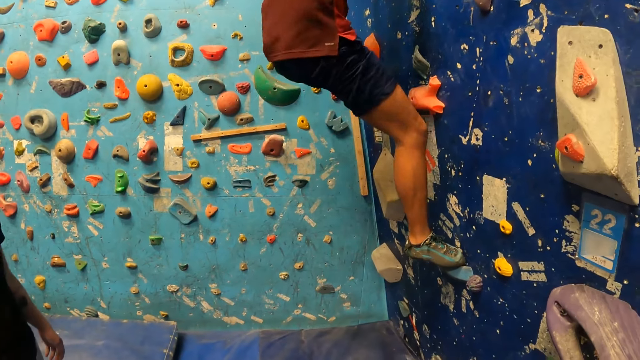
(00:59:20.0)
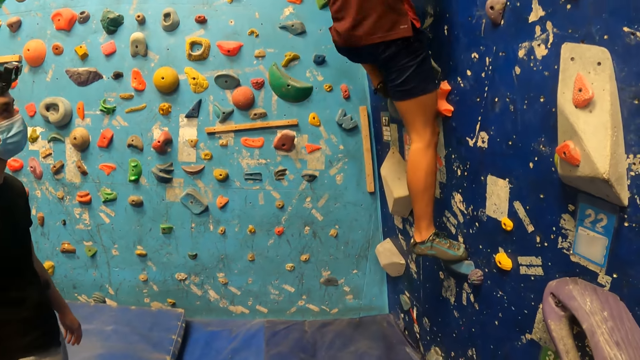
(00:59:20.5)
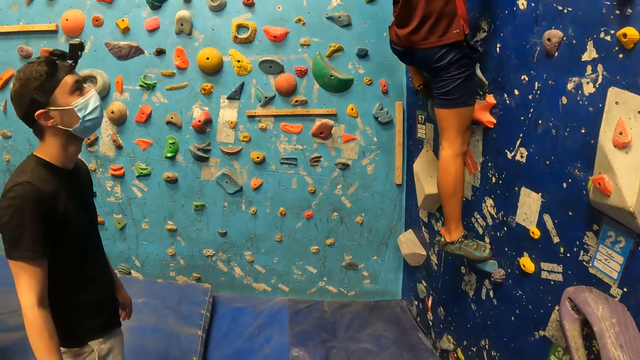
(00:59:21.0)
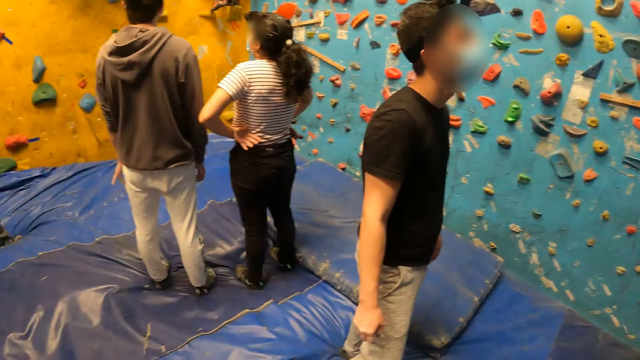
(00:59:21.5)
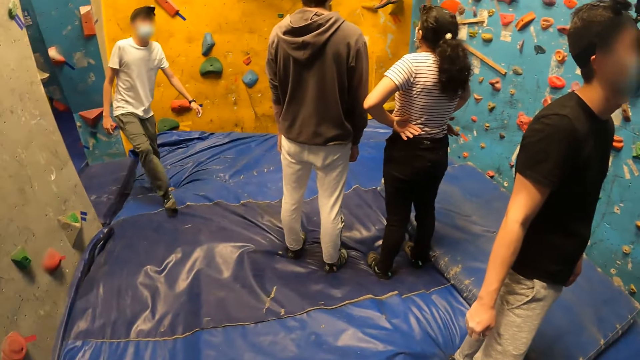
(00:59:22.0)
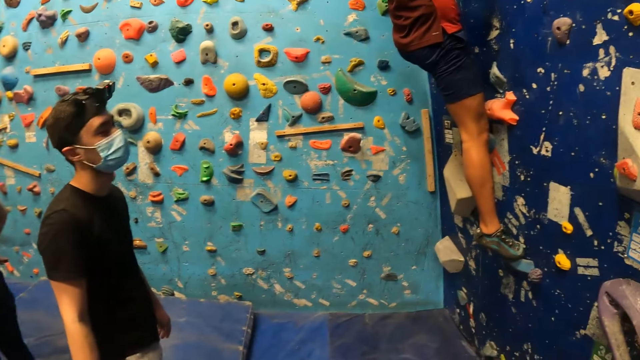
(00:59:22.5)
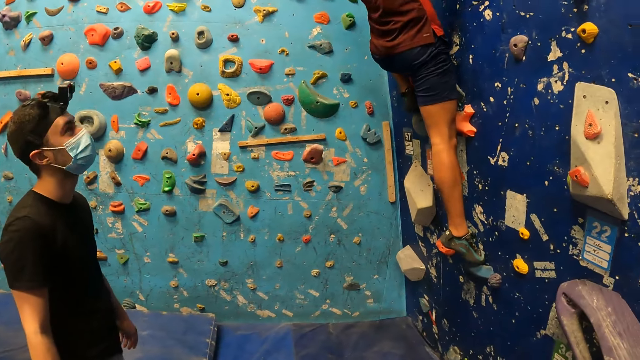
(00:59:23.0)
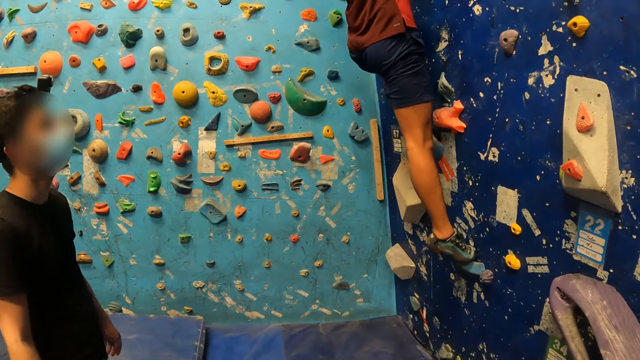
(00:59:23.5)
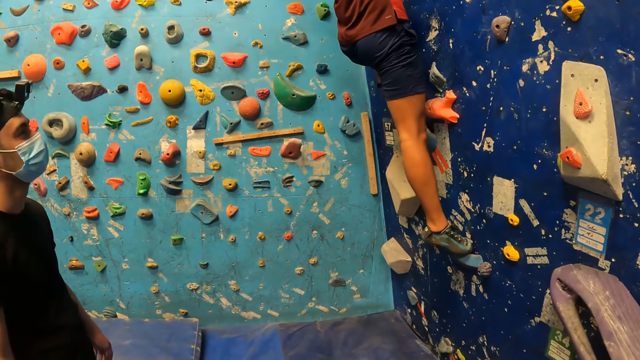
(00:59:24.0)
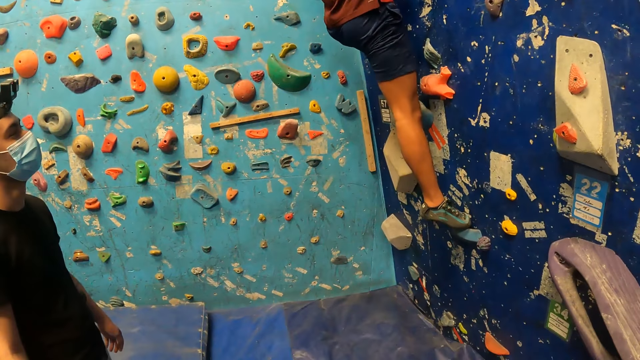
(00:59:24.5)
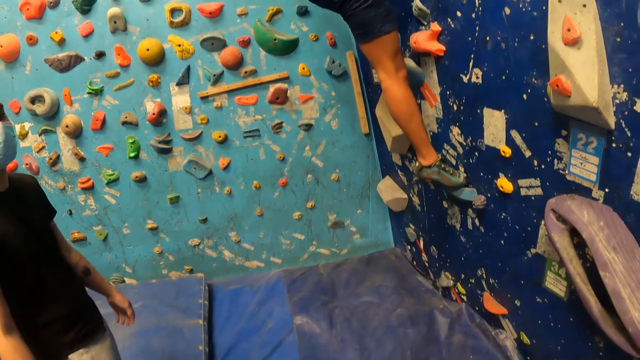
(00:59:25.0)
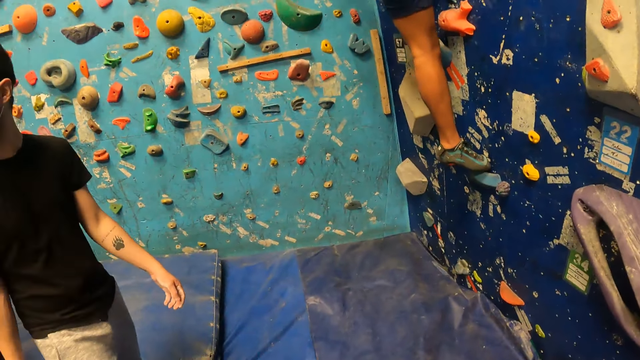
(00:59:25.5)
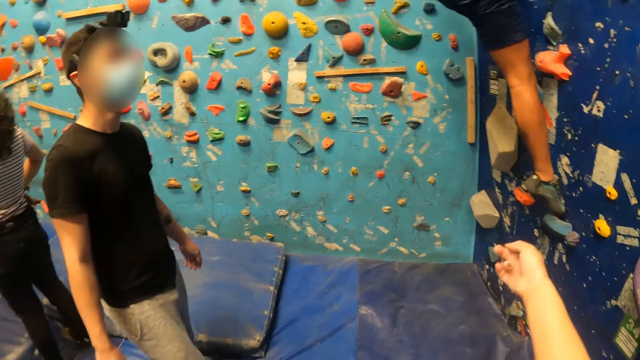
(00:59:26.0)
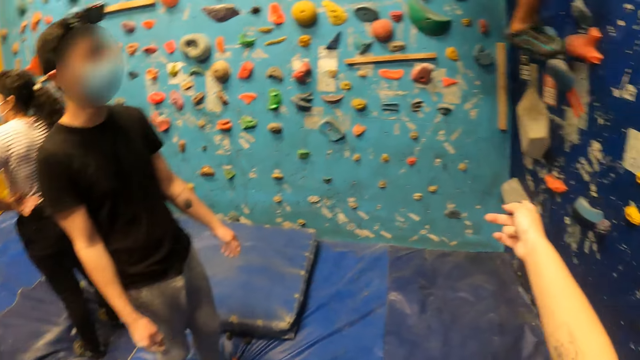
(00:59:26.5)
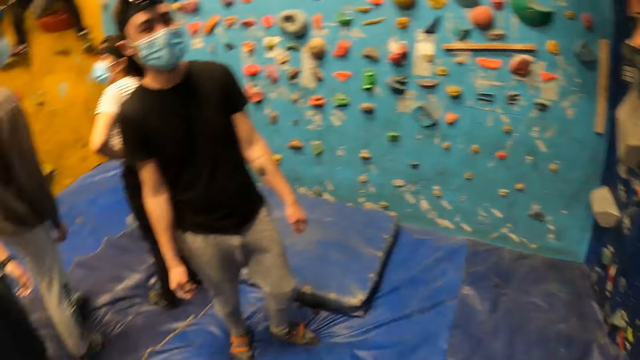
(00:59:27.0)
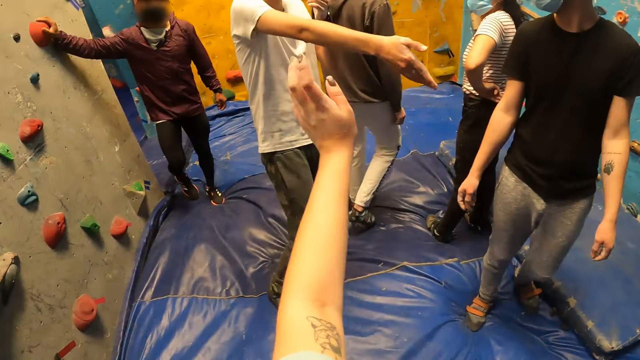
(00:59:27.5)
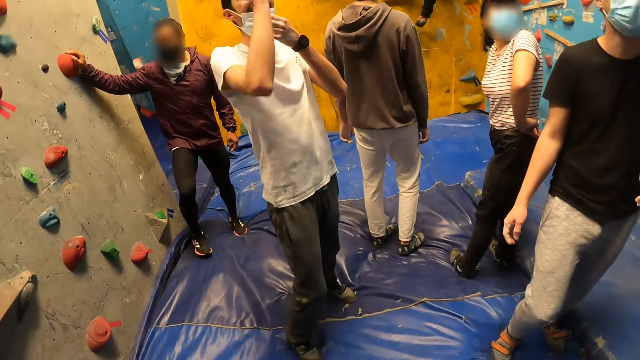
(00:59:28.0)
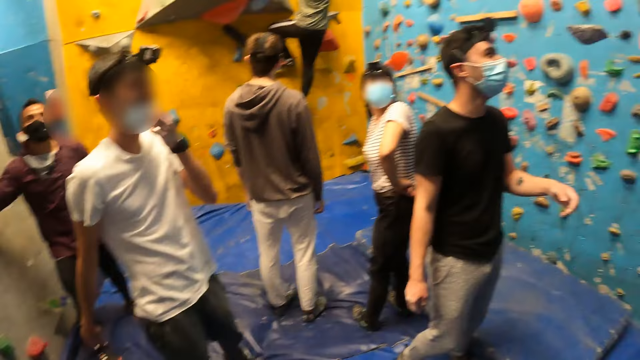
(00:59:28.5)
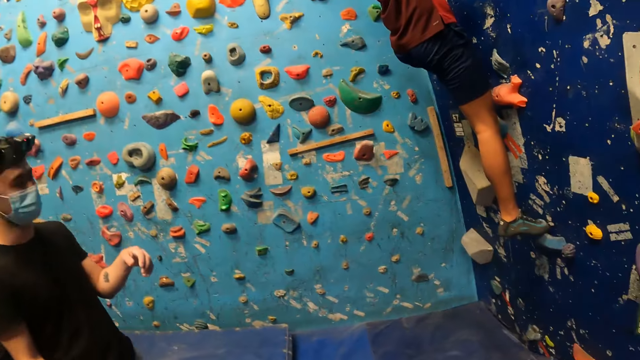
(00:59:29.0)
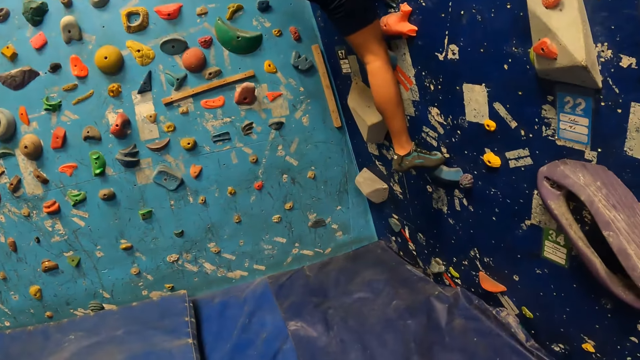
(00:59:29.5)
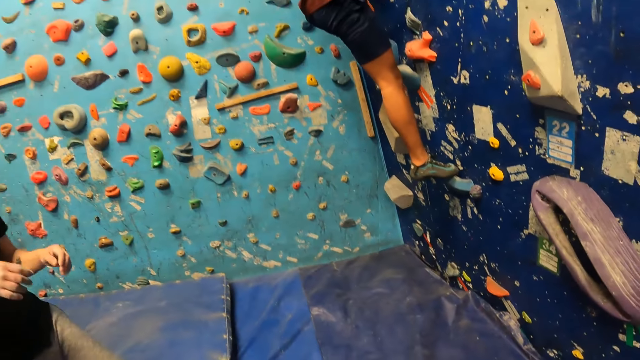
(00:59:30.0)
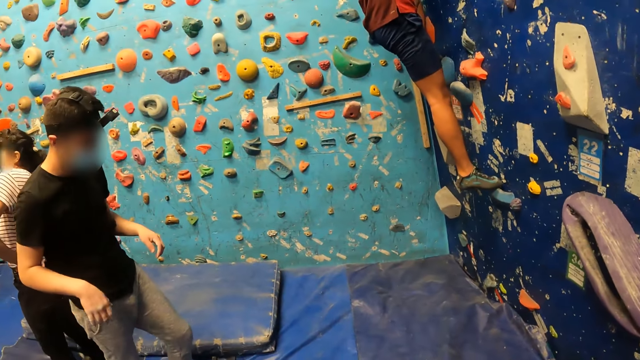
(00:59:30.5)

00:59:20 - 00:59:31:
The camera wearer looks round the room. A person turns round. The camera wearer points at the wall. They look round the room. Another person holds a grip. Another person holds her waist. Another person touches the head.

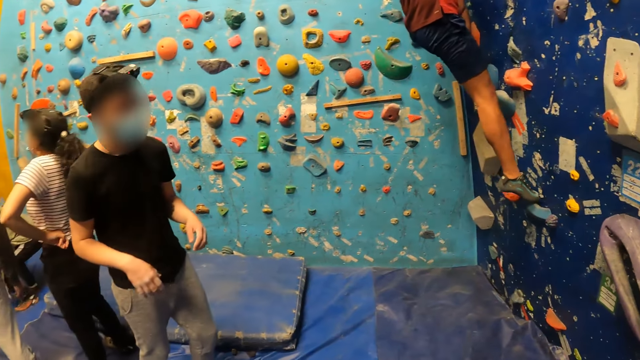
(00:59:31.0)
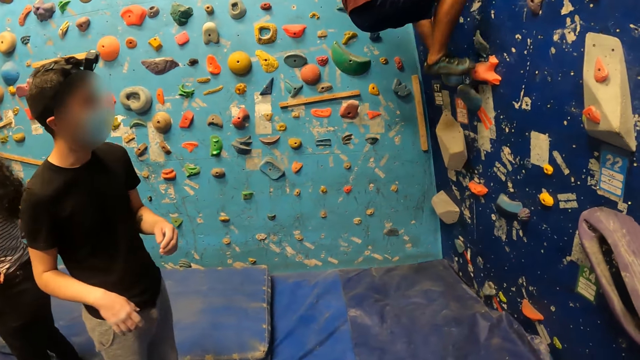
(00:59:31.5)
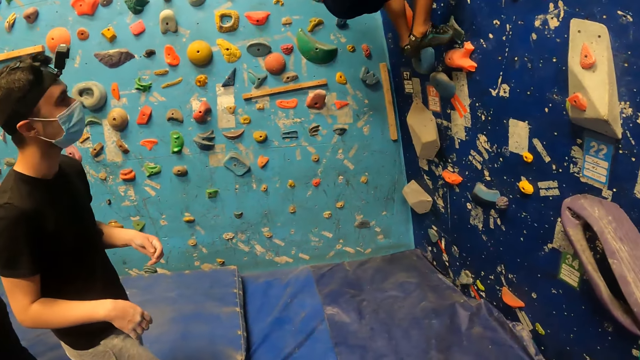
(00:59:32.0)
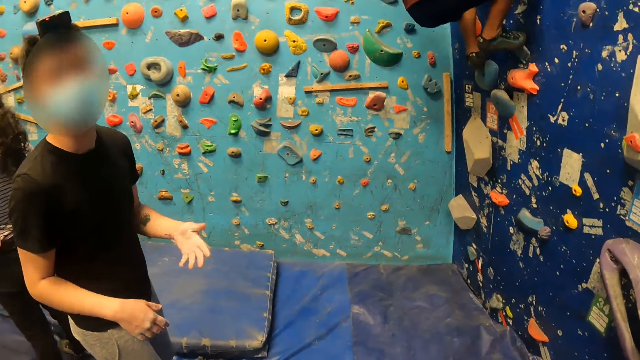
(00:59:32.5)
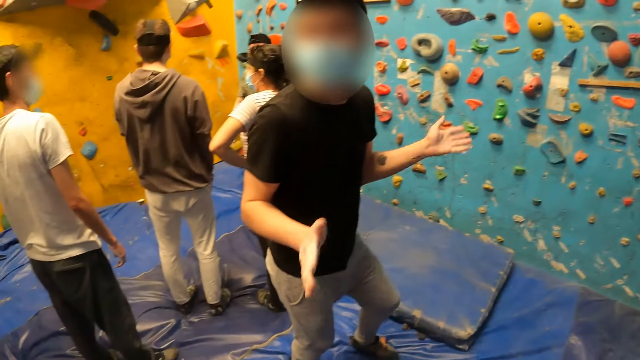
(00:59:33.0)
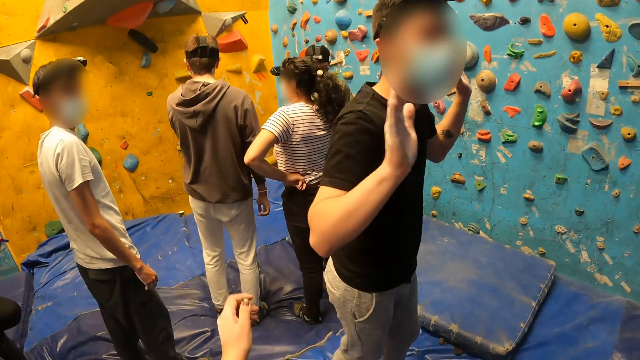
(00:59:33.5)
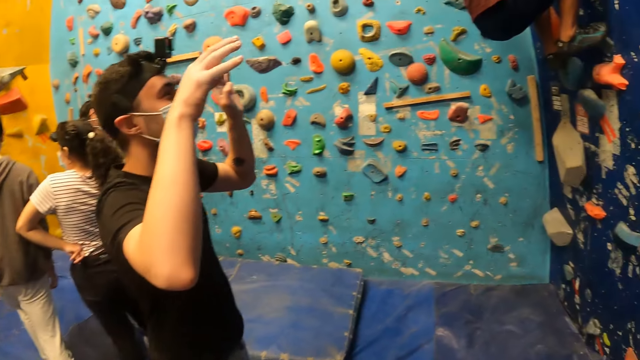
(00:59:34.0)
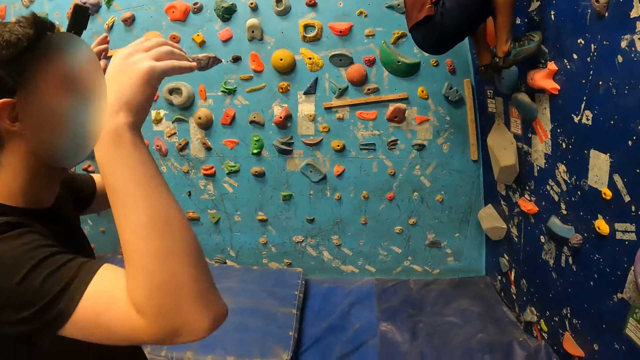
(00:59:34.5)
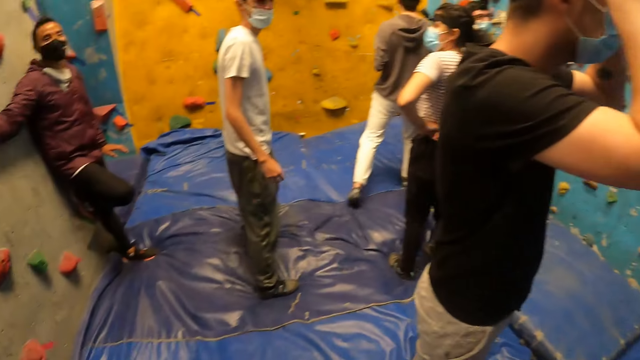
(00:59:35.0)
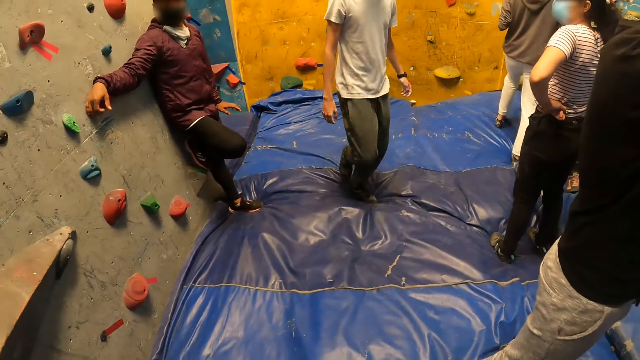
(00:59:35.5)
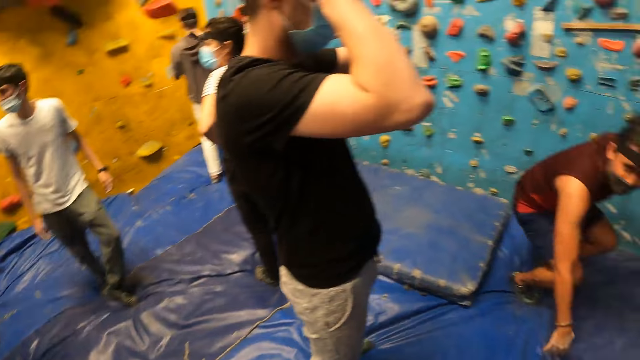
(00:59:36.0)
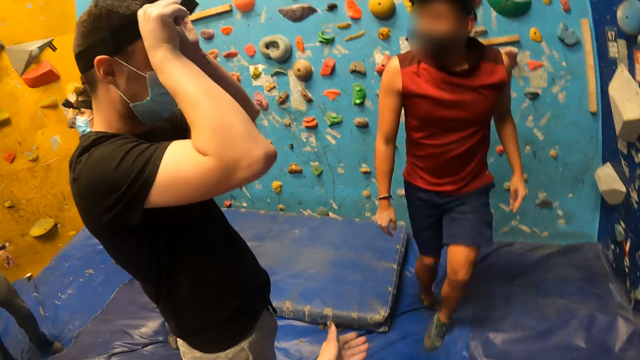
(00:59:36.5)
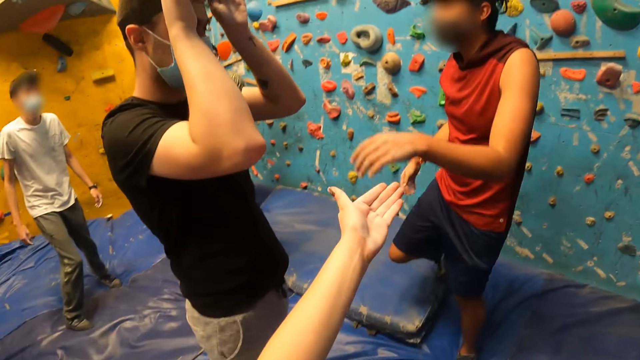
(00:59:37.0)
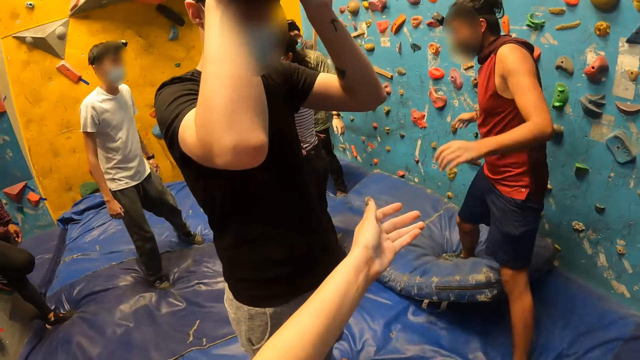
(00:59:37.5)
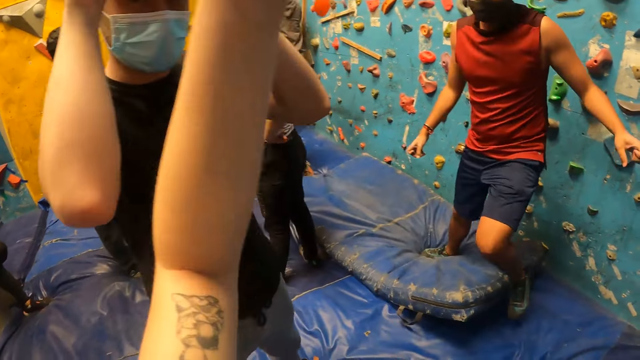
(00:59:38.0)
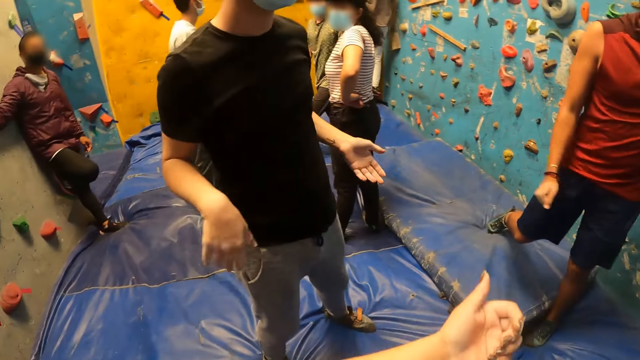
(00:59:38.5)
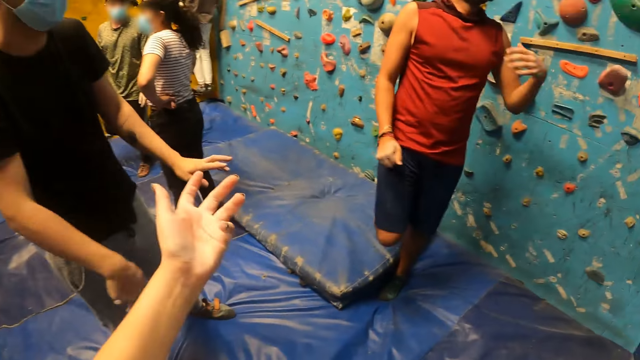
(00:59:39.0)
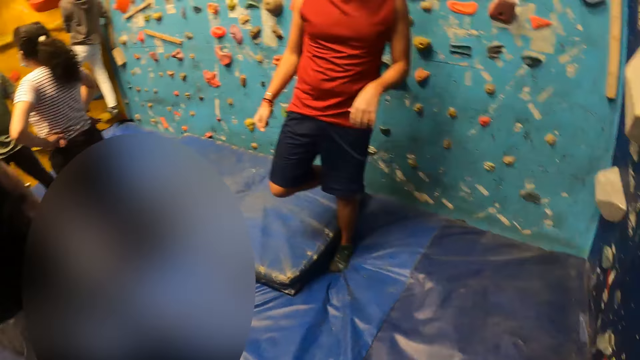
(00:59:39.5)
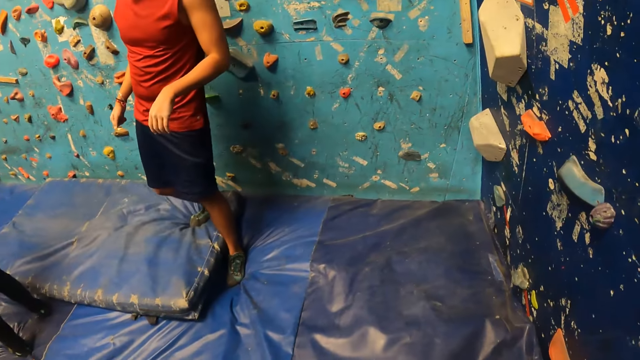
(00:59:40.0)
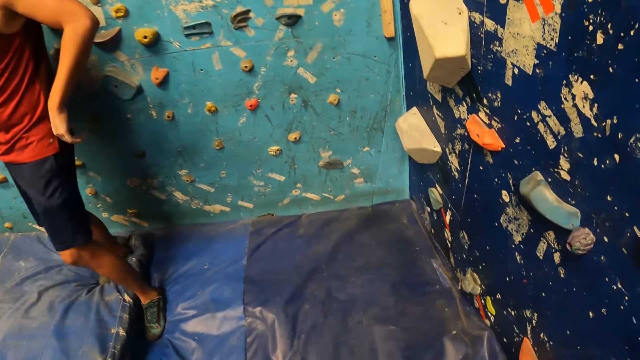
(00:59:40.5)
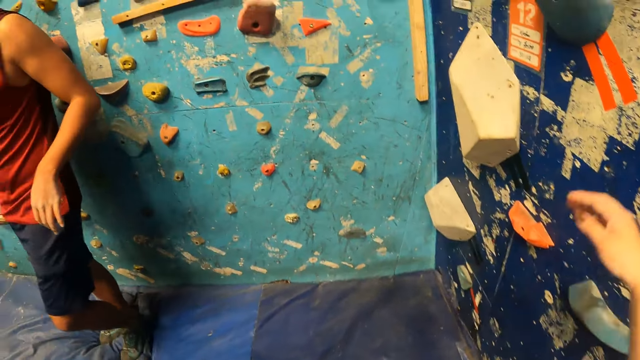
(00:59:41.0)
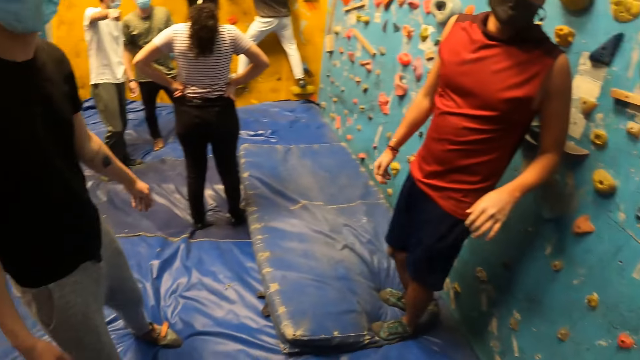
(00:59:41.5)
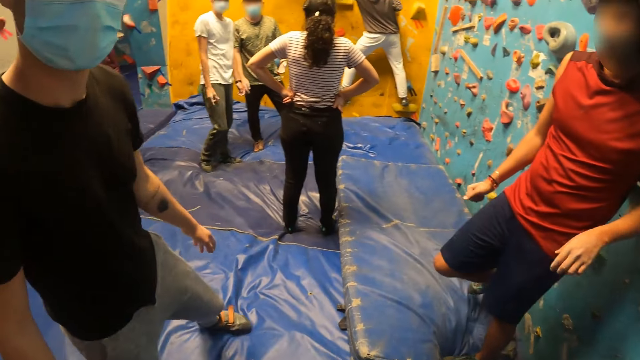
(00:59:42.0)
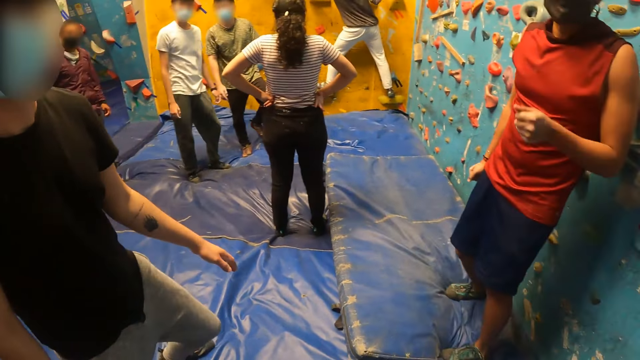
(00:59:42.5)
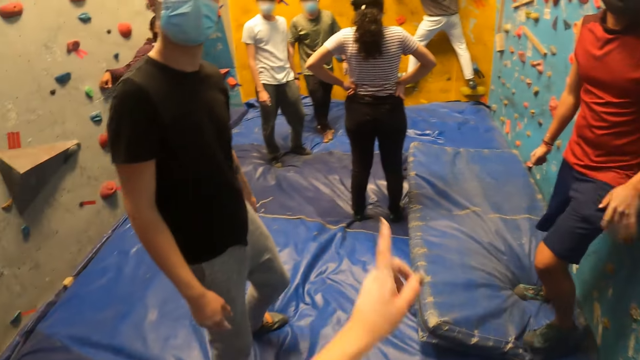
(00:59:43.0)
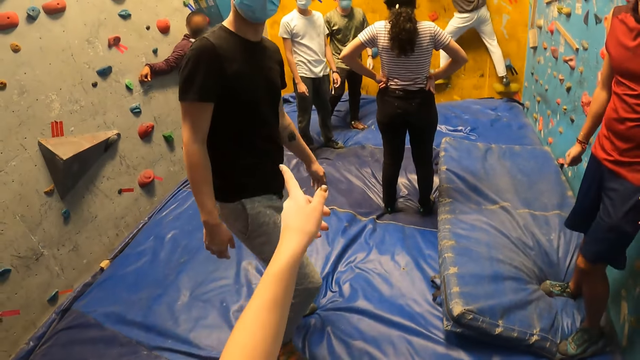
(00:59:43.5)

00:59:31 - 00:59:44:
A person moves in the room and lifts both hands. Another person jumps down from the rocks on the wall. The first person adjusts the camera on his head with both hands. A third person walks in the room. The second person adjusts the camera. The camera wearer lifts the left hand. The second person walks in the room. The camera wearer looks round the room. The second person interacts with the camera wearer.
